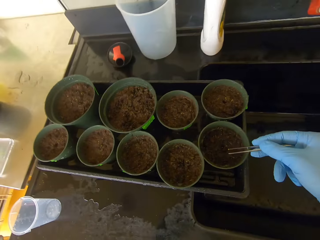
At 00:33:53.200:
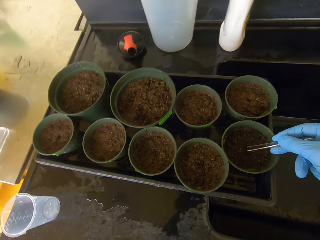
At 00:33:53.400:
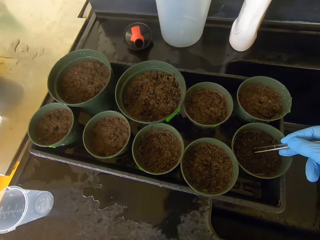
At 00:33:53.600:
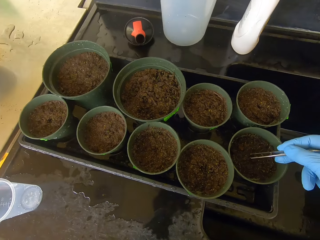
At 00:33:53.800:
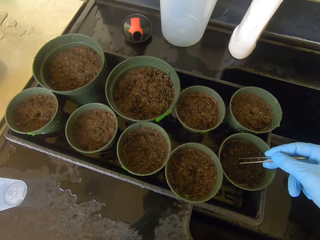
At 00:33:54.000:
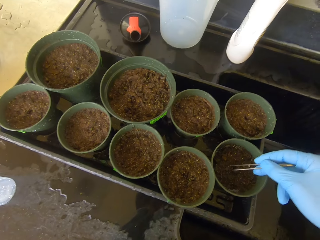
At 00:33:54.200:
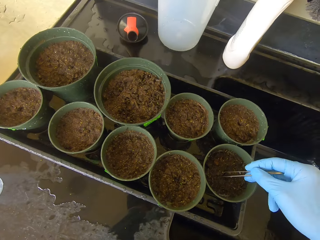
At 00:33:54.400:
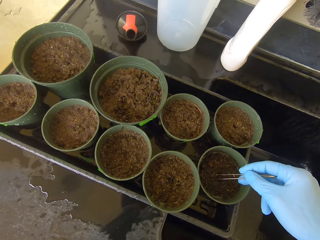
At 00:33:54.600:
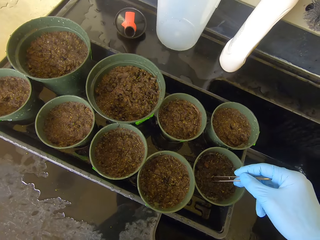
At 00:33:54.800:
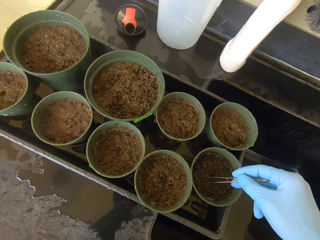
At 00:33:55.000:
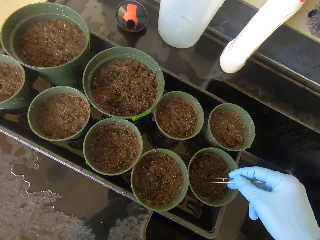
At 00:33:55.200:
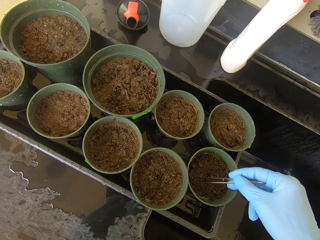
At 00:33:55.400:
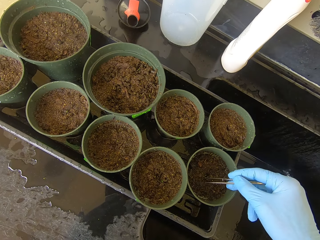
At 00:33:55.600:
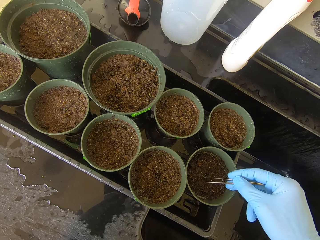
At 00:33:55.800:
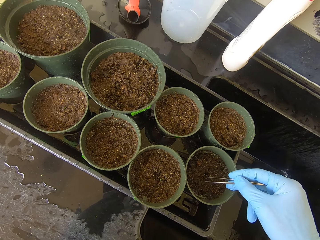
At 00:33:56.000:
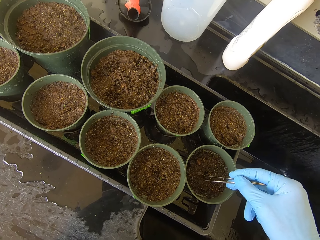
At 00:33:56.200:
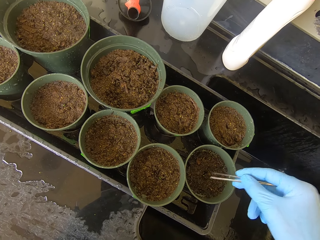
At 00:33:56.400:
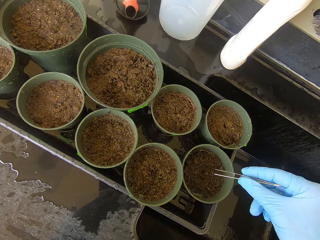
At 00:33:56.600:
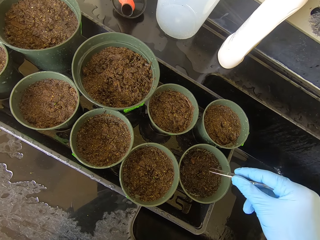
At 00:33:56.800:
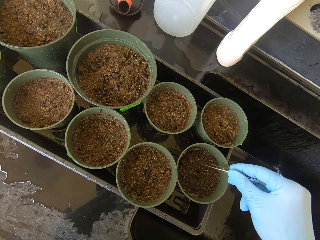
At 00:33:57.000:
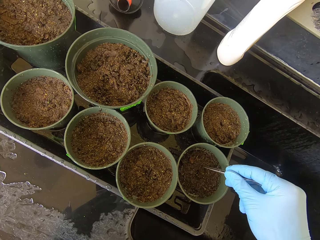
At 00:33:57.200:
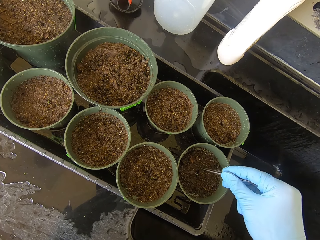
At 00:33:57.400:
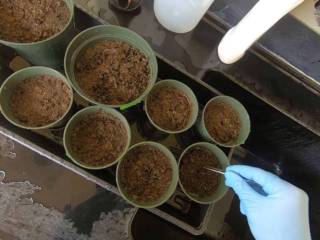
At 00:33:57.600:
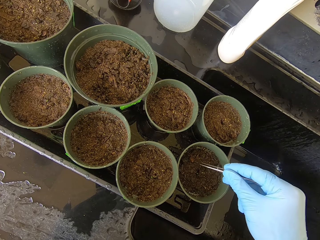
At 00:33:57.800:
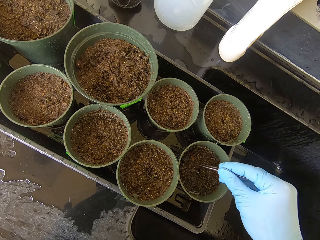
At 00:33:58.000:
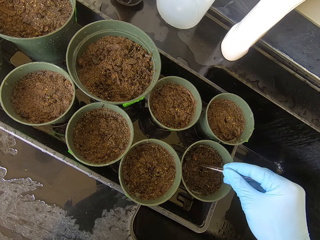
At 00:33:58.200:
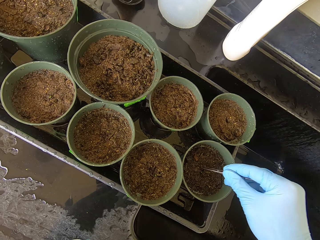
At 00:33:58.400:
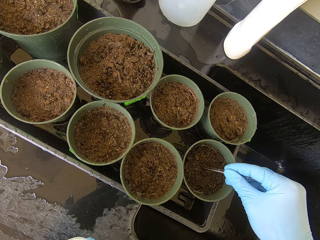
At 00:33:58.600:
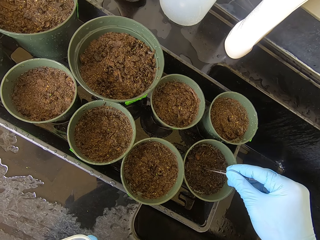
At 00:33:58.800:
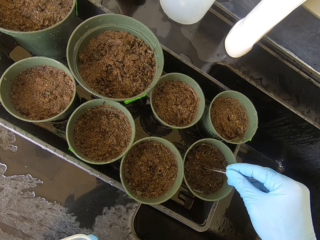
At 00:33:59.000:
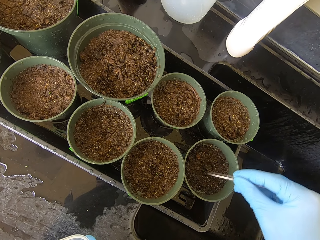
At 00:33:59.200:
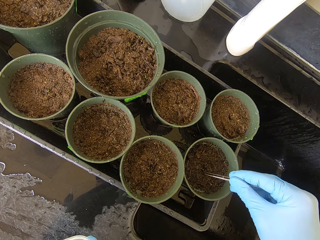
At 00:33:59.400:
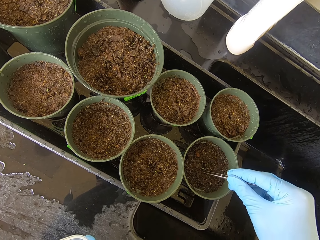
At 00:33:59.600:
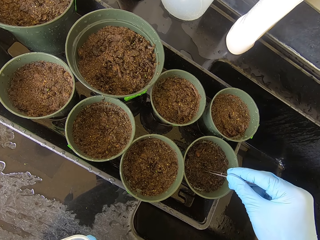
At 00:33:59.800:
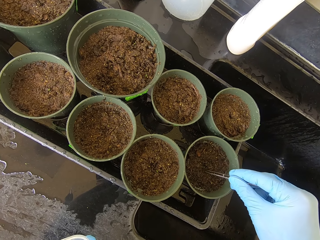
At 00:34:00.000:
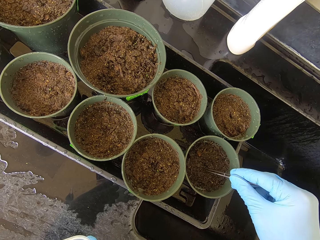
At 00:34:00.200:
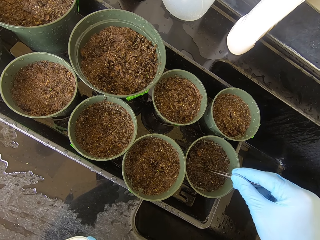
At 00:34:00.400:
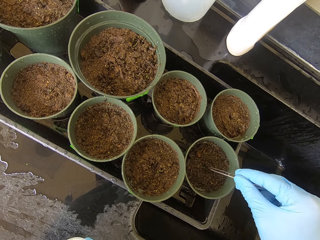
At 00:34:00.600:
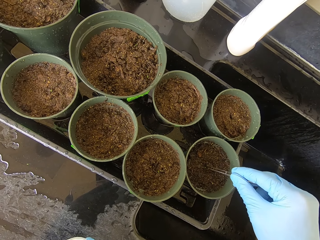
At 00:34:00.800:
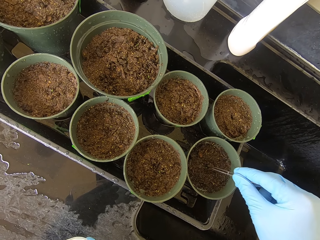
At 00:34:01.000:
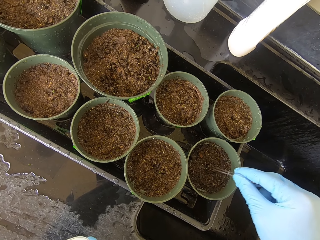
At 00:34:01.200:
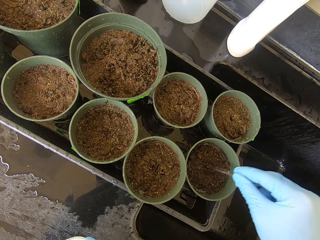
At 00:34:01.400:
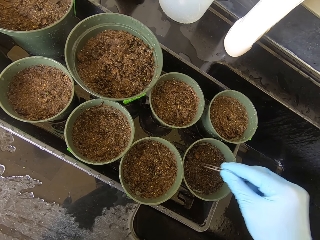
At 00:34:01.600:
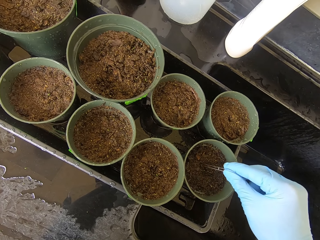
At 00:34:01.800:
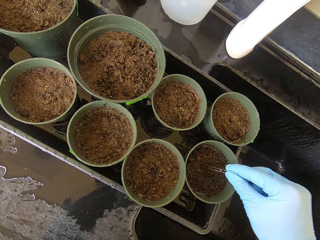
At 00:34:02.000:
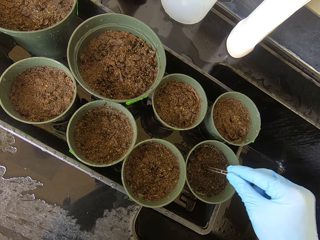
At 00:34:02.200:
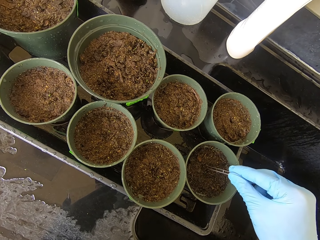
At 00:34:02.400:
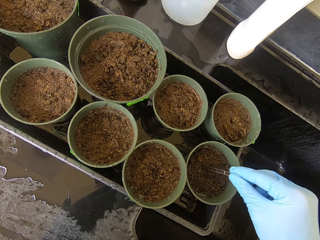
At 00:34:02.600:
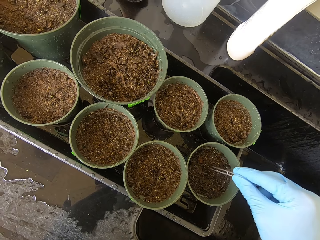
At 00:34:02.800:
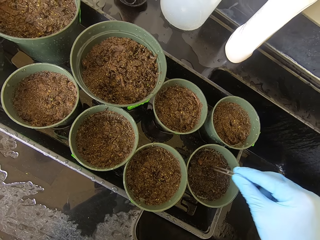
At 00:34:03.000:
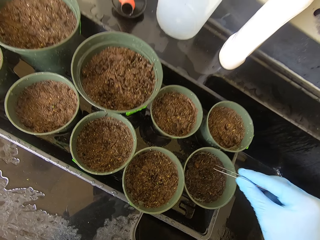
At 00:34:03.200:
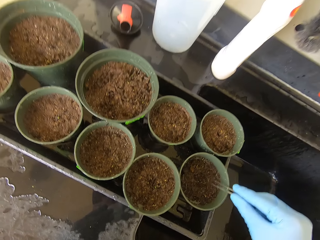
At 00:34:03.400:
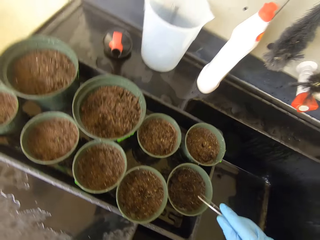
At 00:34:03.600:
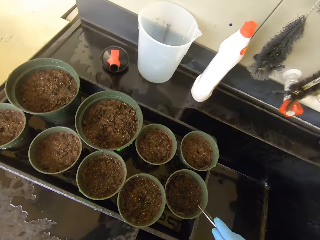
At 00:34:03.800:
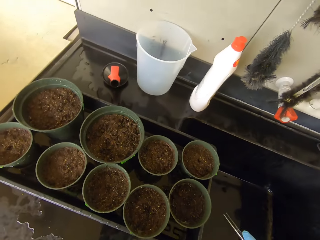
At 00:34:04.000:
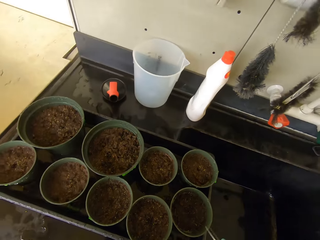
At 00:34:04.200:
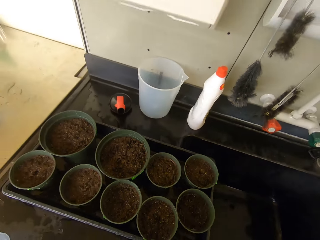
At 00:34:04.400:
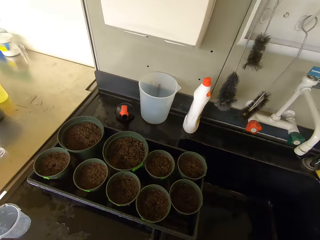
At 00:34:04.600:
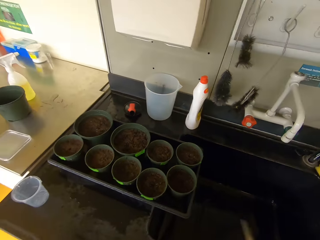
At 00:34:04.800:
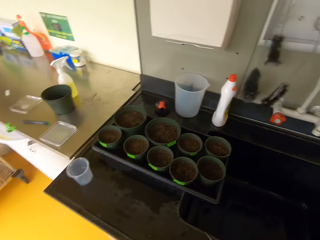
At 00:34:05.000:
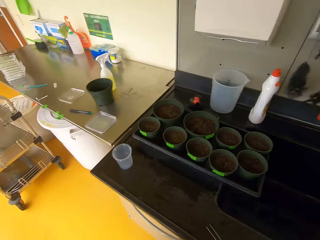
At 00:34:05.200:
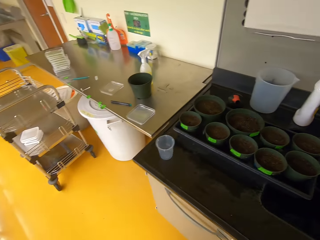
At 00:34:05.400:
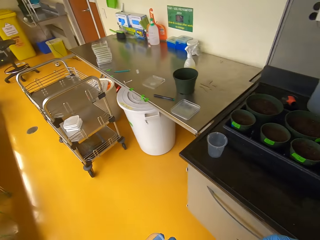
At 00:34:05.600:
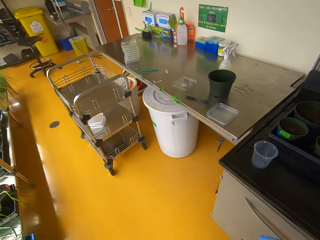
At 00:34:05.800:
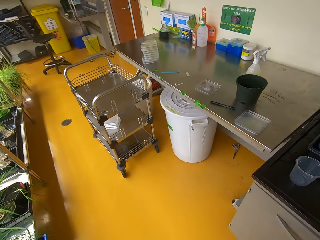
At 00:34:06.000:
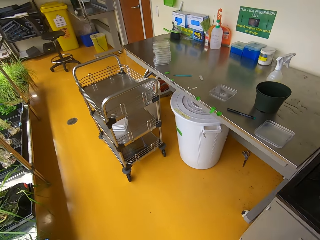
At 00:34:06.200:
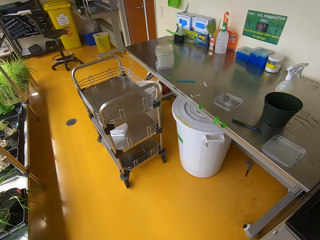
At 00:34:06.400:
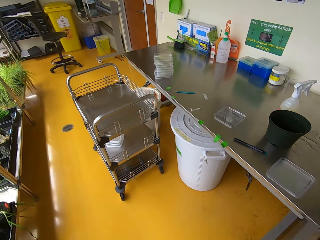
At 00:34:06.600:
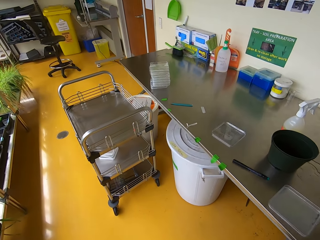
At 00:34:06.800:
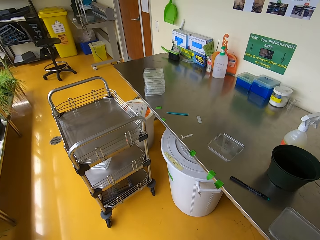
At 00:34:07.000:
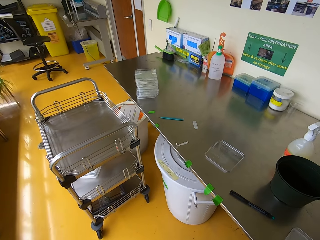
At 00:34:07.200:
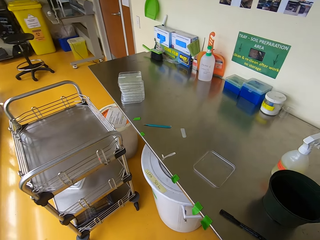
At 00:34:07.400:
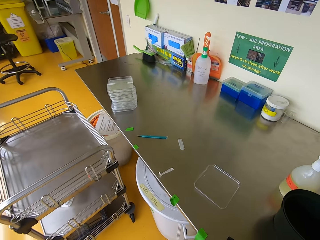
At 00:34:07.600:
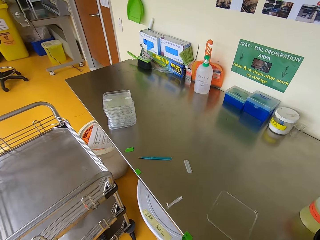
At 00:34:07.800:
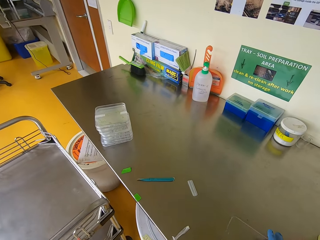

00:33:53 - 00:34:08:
The camera wearer puts the seedling into the soil. They lift a hand. They walk around.

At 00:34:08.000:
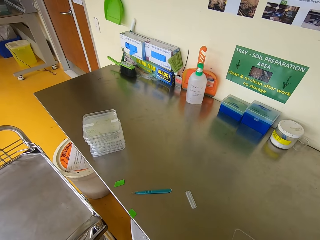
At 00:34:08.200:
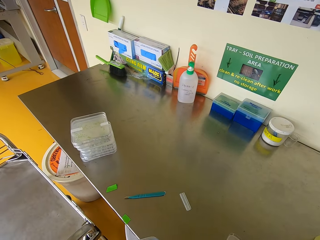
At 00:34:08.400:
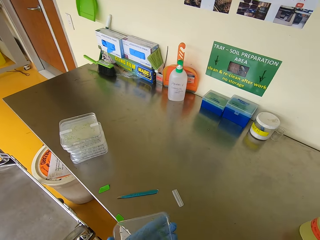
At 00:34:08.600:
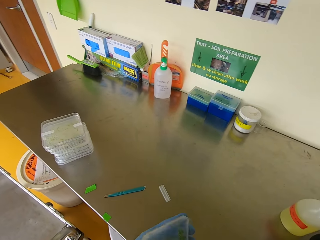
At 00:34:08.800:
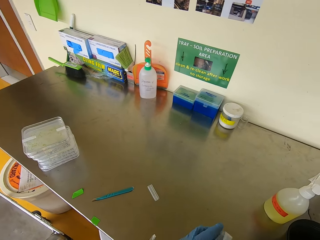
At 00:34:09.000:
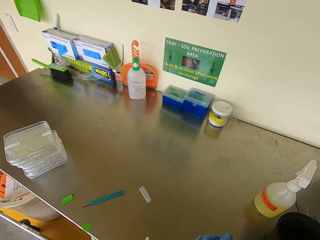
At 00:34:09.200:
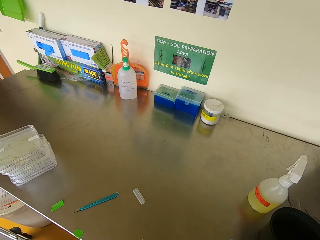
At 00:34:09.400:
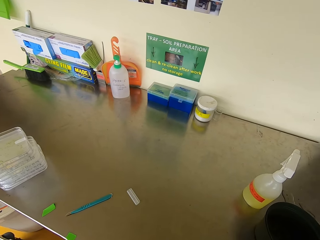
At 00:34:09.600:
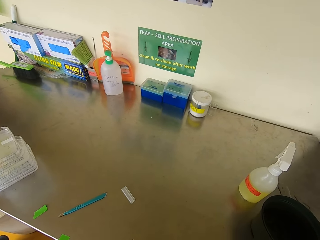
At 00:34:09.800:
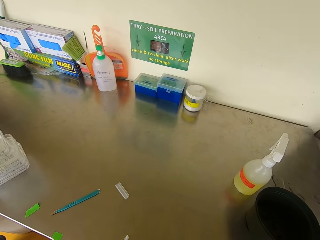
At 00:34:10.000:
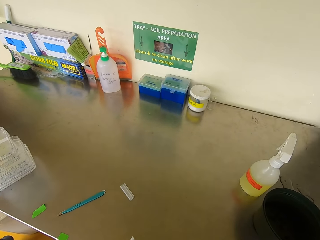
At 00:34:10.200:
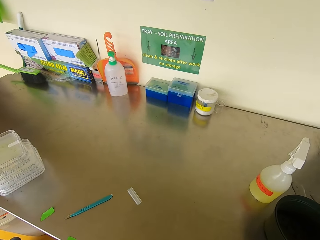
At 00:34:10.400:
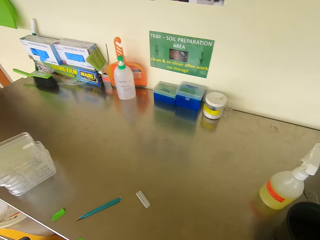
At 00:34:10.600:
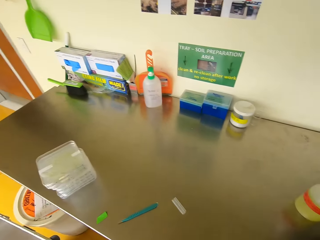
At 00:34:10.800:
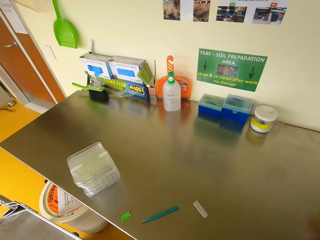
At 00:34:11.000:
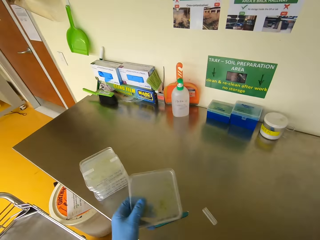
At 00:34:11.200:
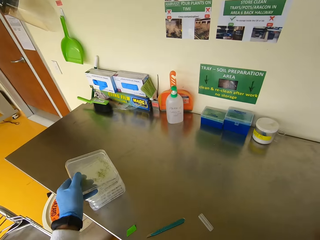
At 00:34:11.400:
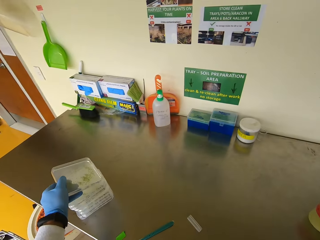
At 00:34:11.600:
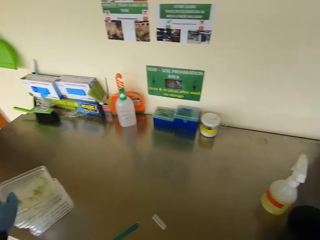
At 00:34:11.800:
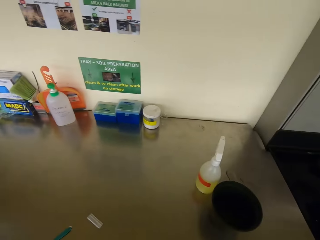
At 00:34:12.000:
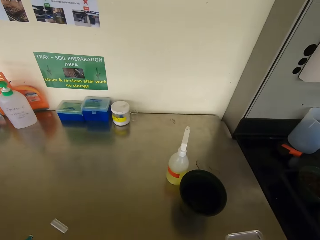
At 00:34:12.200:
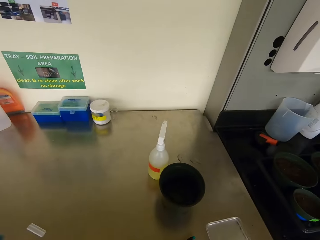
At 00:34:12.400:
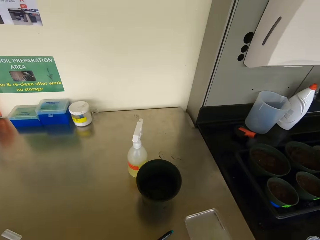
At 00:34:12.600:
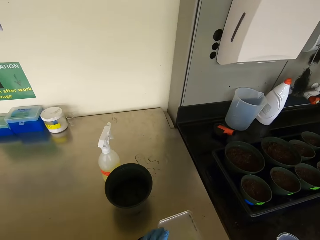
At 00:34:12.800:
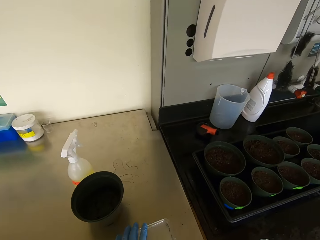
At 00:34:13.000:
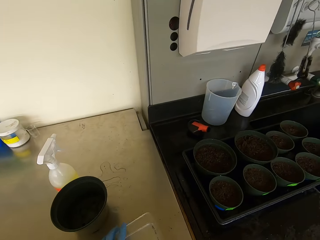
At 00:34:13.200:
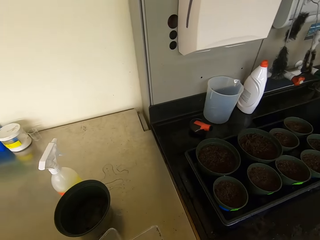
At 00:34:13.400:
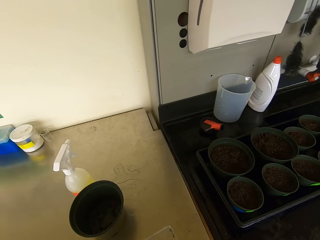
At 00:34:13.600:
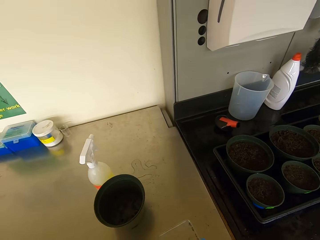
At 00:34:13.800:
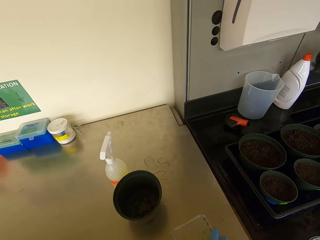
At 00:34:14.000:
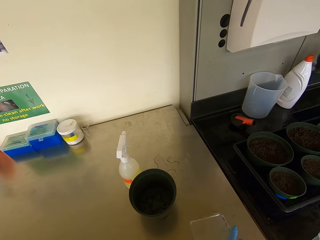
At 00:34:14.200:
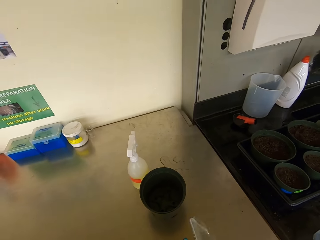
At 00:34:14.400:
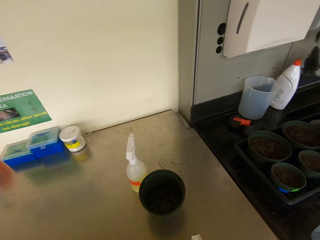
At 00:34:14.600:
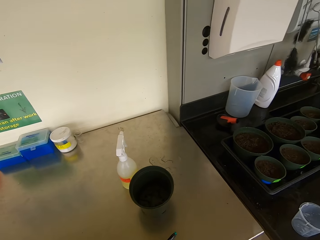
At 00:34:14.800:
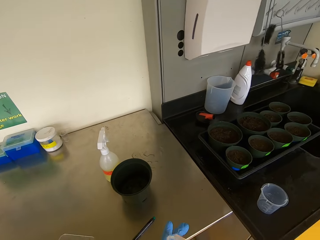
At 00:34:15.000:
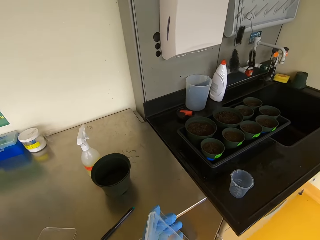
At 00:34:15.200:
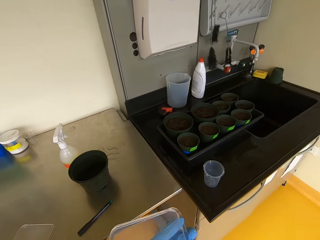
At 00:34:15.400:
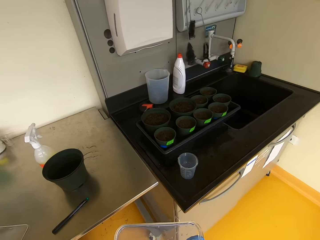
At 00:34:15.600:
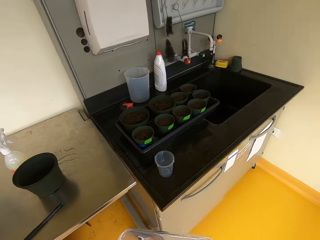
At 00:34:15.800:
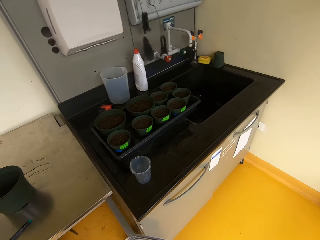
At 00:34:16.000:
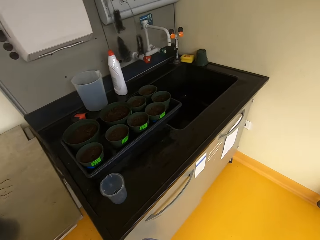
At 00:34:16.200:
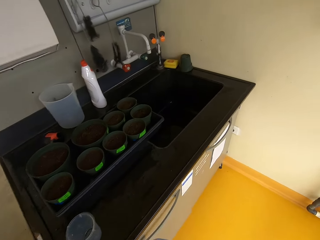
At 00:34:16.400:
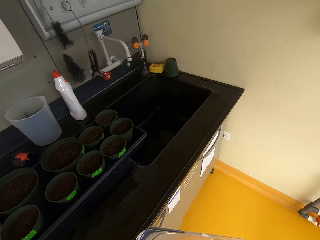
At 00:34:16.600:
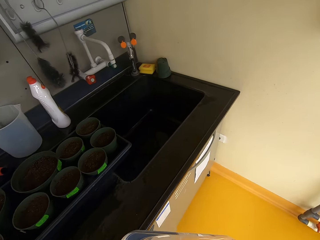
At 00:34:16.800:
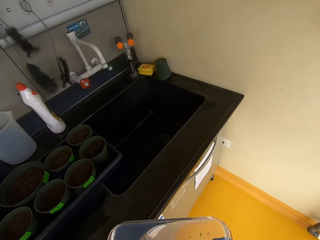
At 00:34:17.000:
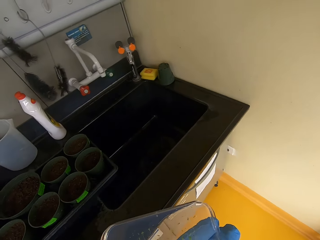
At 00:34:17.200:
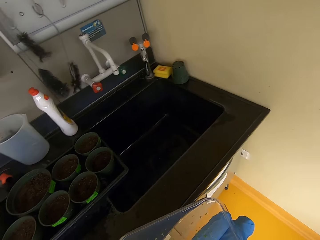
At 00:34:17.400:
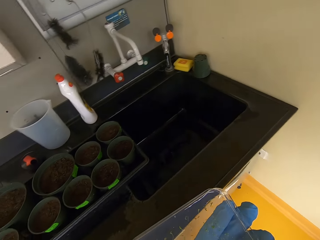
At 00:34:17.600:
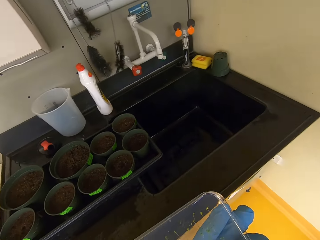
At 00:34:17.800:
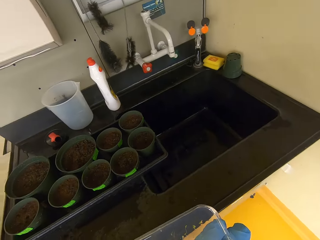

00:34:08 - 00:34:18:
The camera wearer picks up a case or seedling container. They close the seedling container. They place the seedling container on another. They pick up the seedling container. They look around. They walk around.
